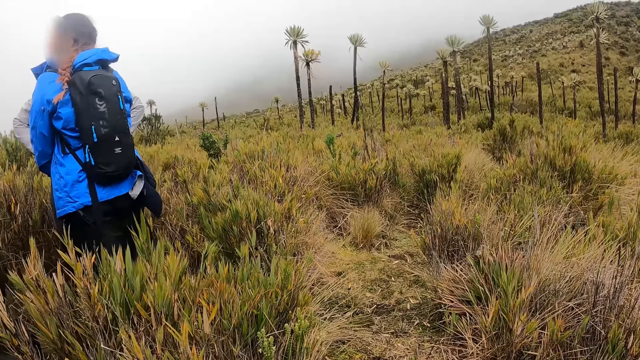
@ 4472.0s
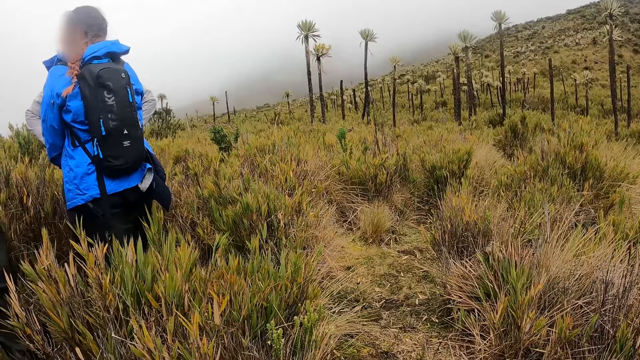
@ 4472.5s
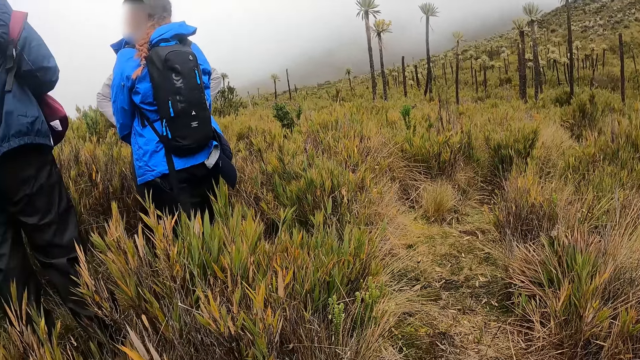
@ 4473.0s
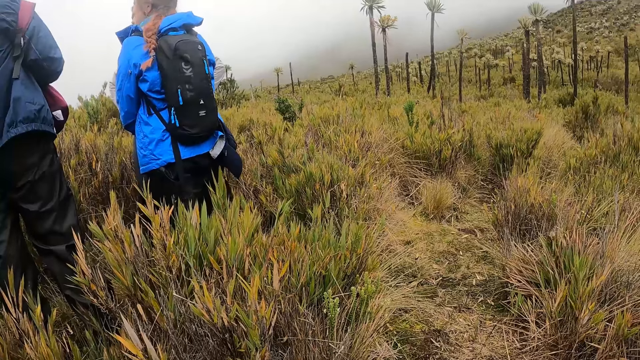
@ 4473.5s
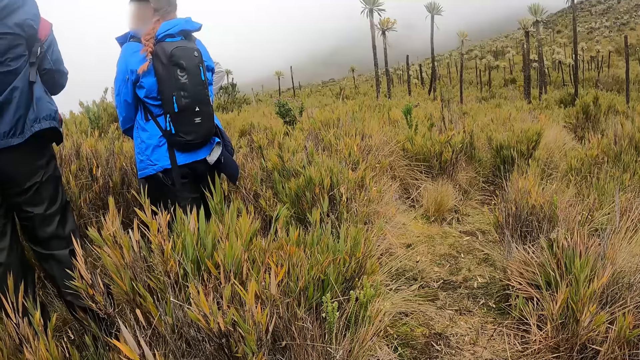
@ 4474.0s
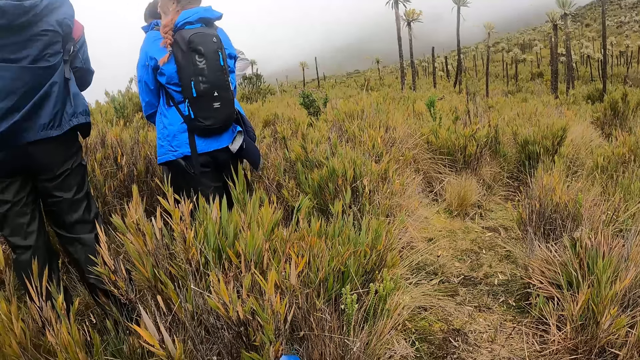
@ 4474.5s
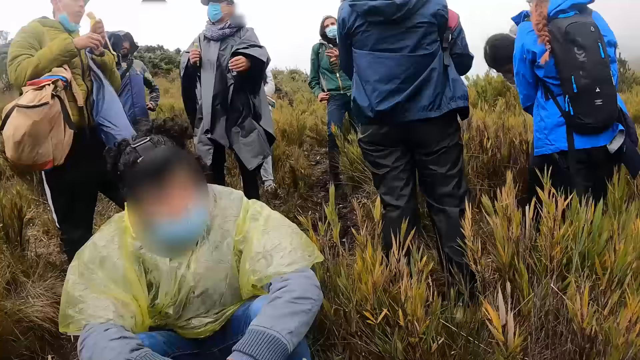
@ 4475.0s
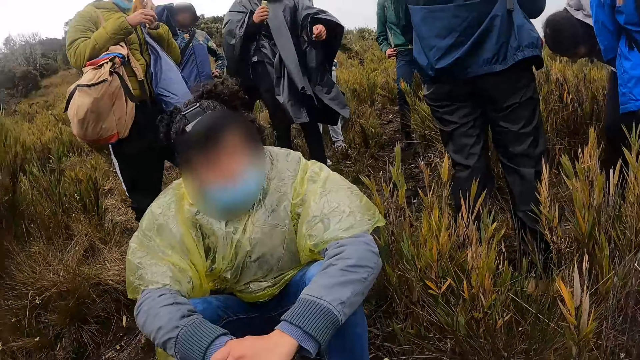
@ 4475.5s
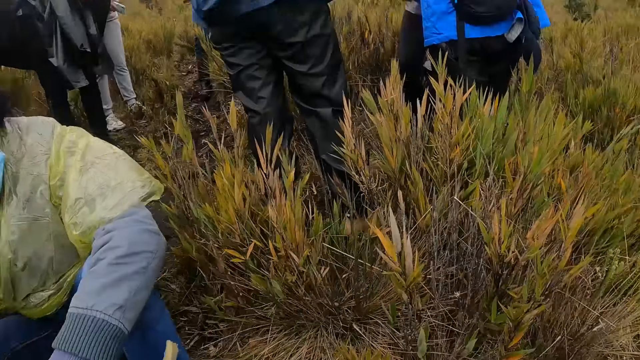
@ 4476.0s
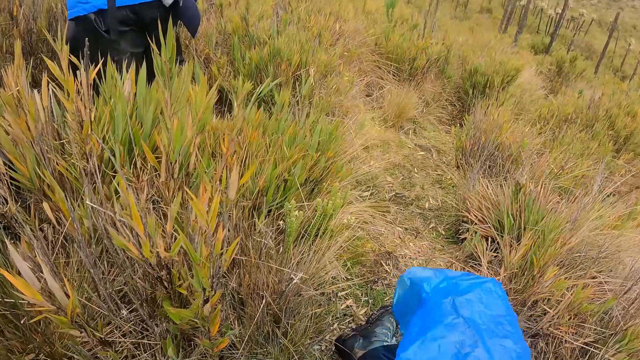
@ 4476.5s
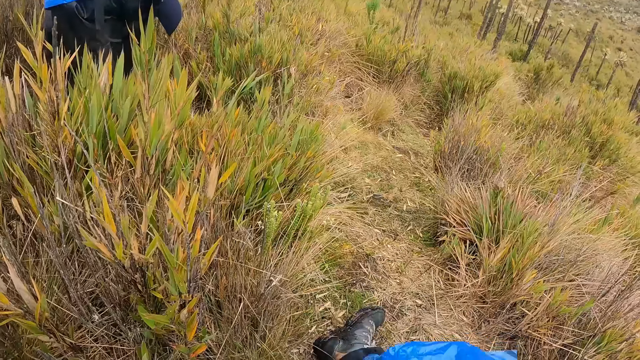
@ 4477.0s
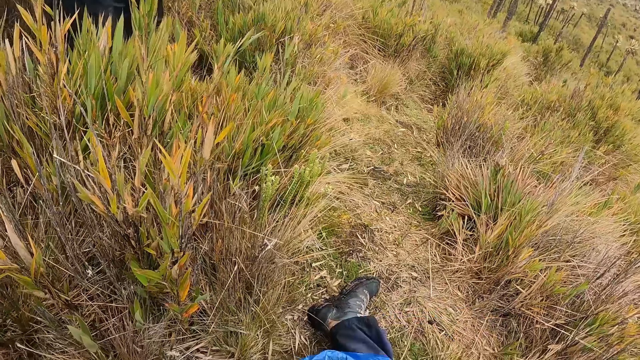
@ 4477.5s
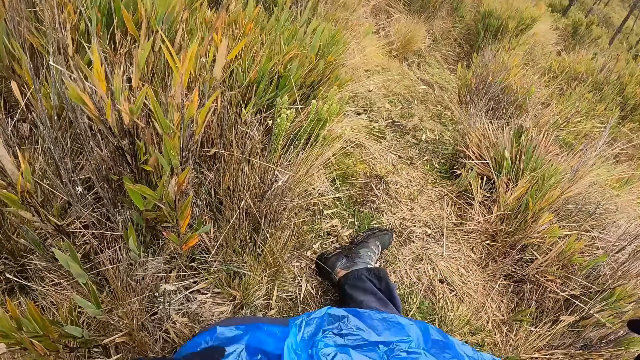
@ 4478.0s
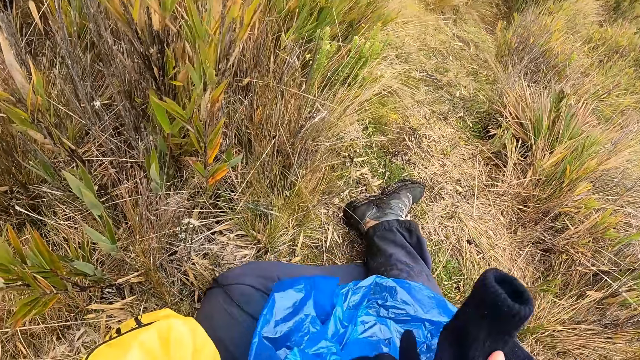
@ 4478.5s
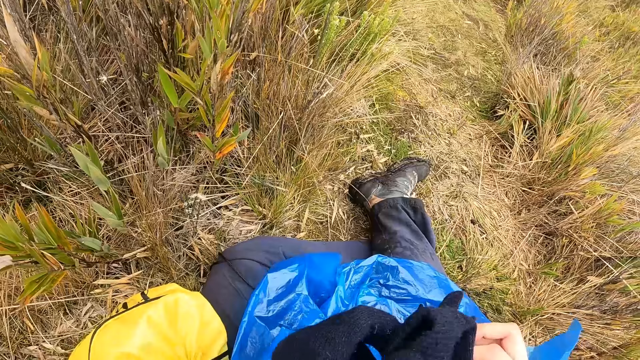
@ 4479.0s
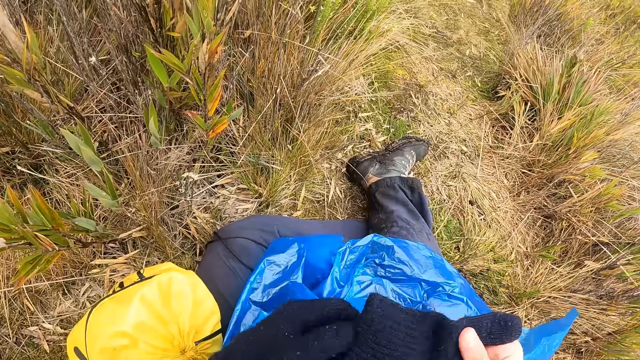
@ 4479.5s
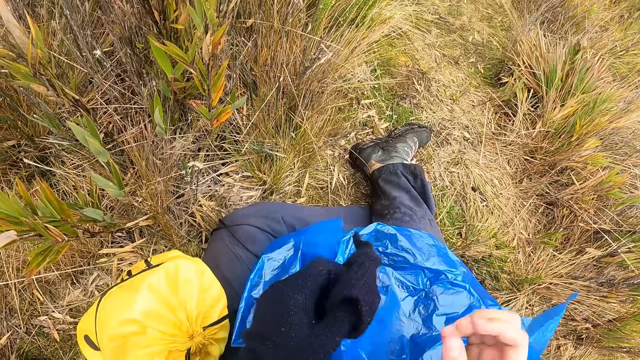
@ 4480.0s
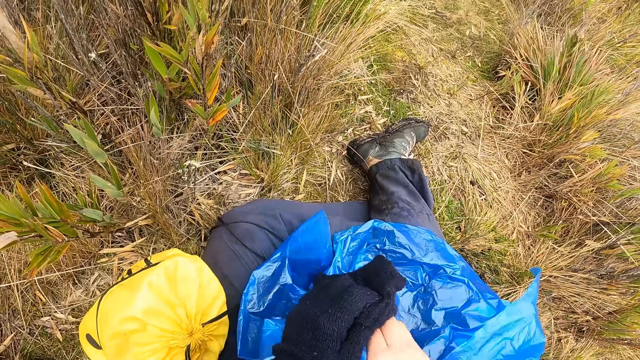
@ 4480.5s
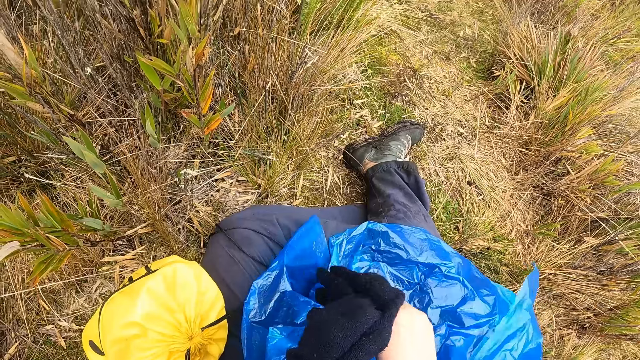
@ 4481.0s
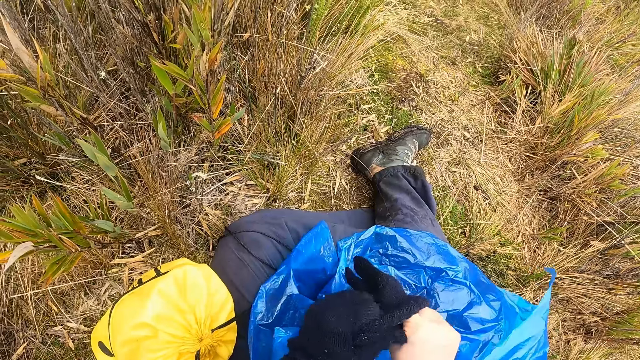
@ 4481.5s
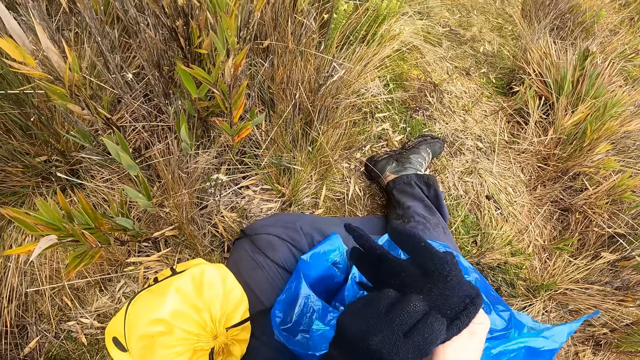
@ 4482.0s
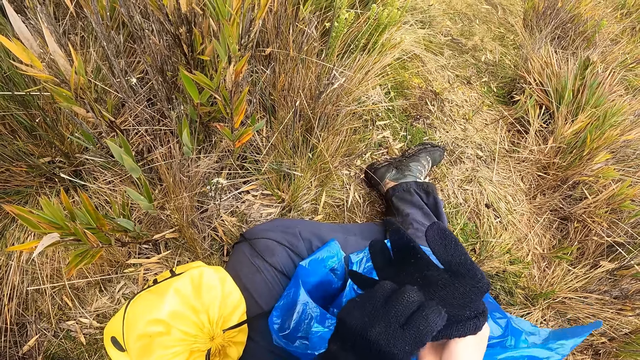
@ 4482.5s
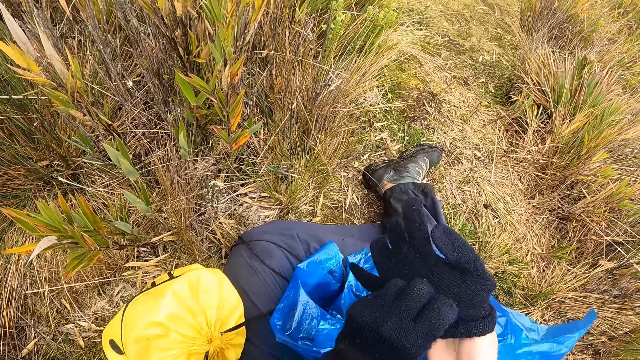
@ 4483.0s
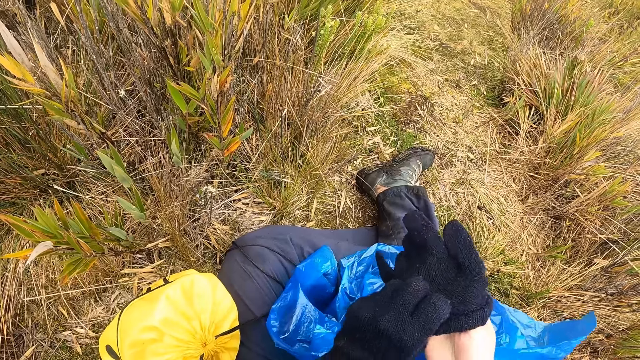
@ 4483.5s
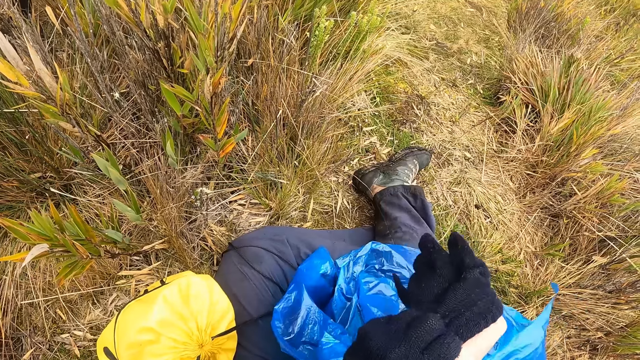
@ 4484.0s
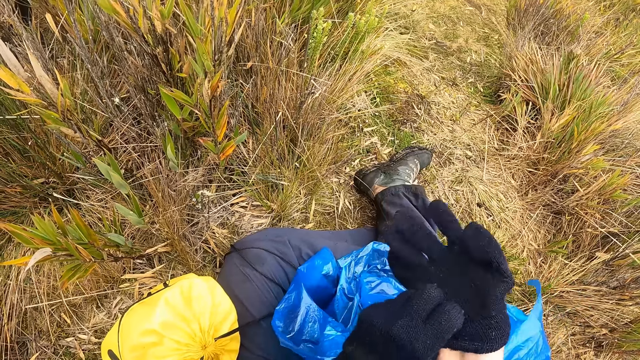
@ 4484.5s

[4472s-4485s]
The camera wearer moves the nylon. She picks up a glove. She wears the glove on her right hand with her left hand.

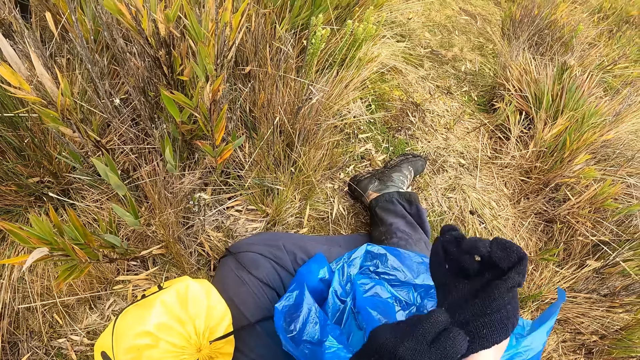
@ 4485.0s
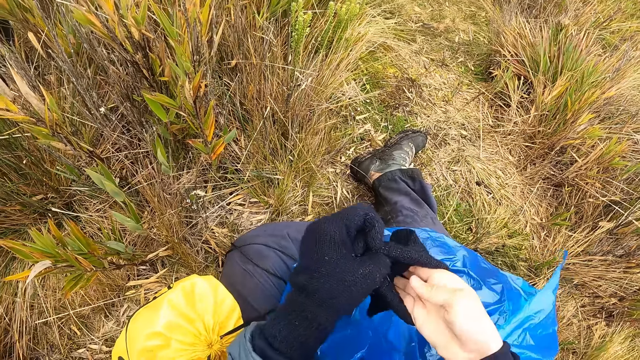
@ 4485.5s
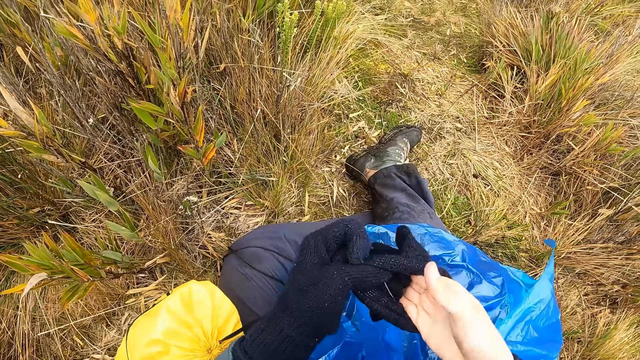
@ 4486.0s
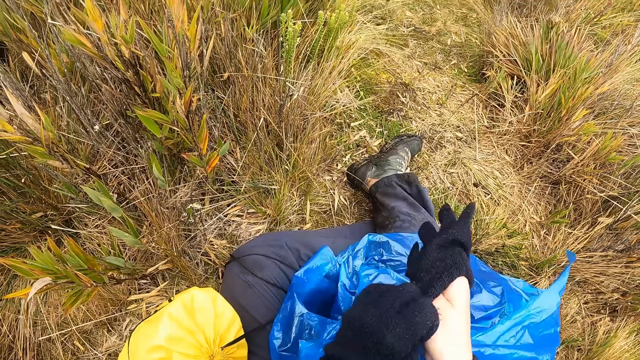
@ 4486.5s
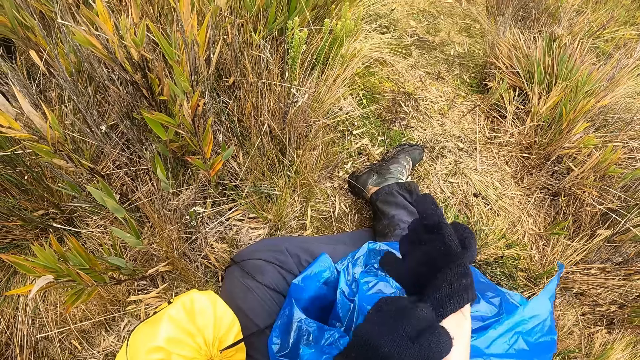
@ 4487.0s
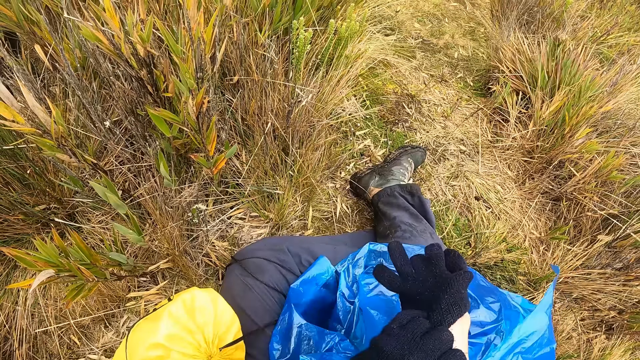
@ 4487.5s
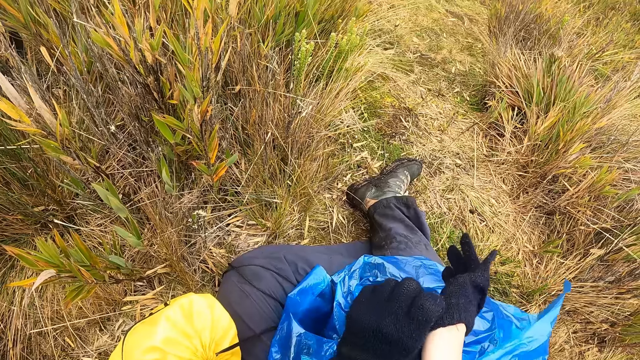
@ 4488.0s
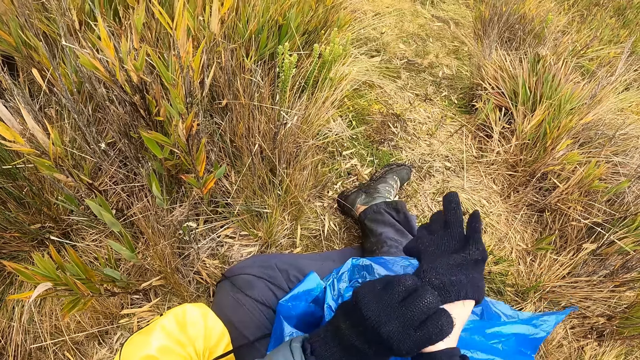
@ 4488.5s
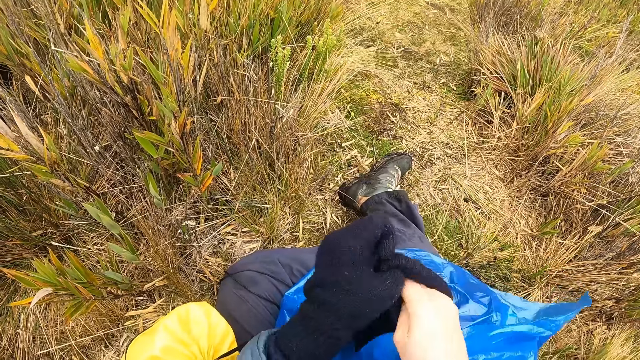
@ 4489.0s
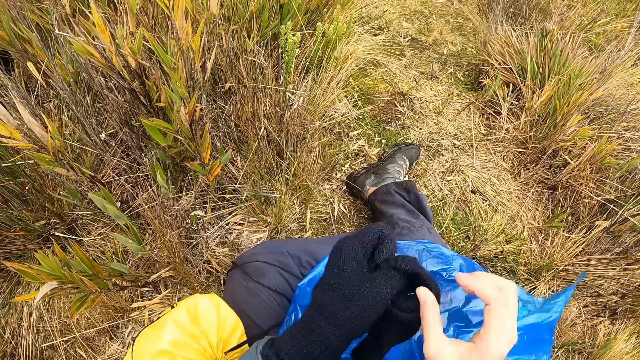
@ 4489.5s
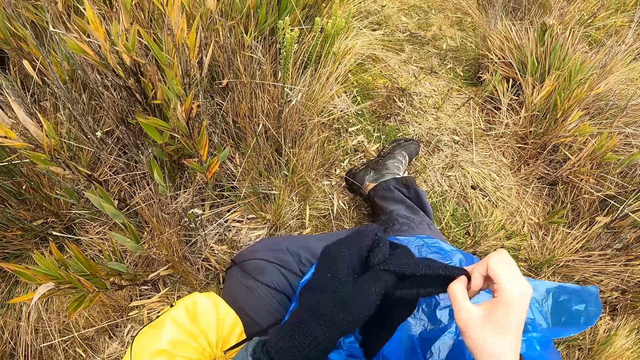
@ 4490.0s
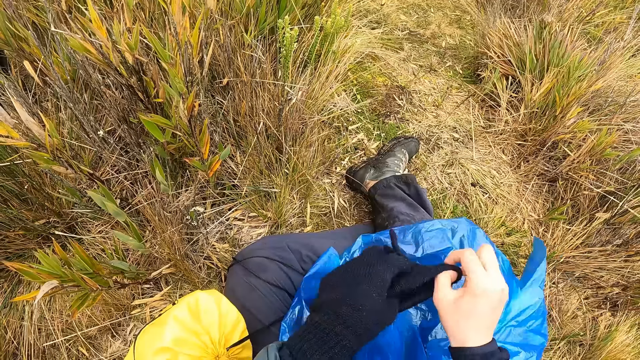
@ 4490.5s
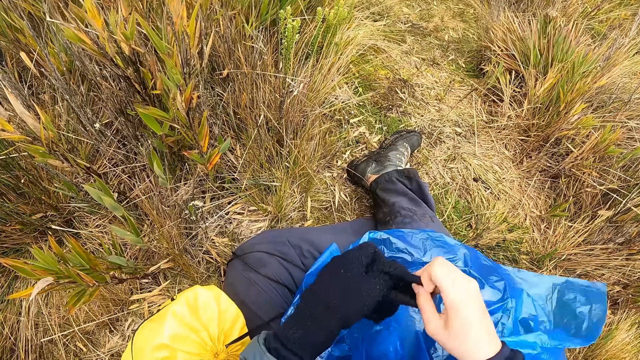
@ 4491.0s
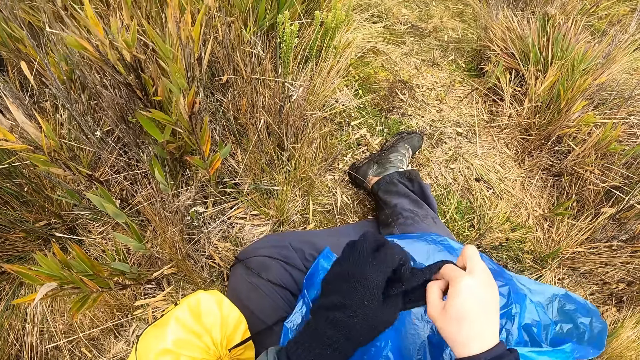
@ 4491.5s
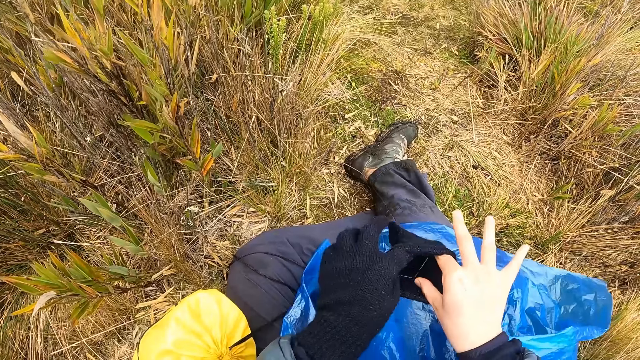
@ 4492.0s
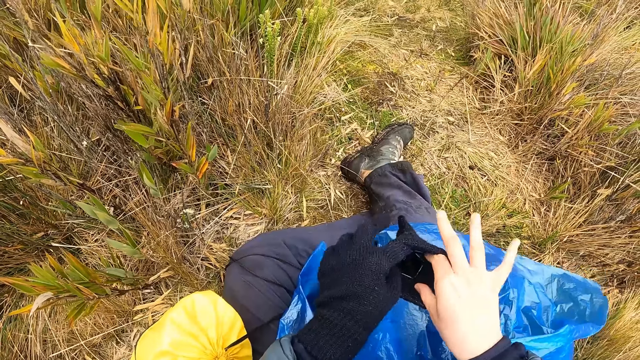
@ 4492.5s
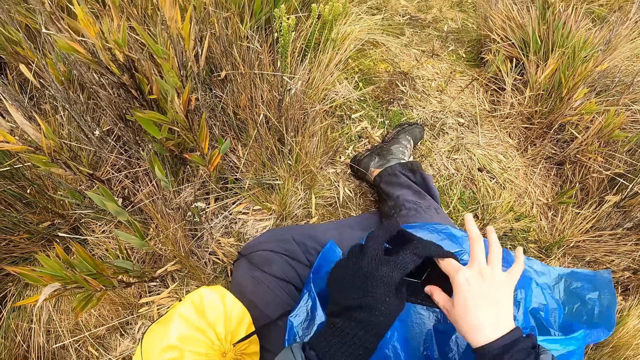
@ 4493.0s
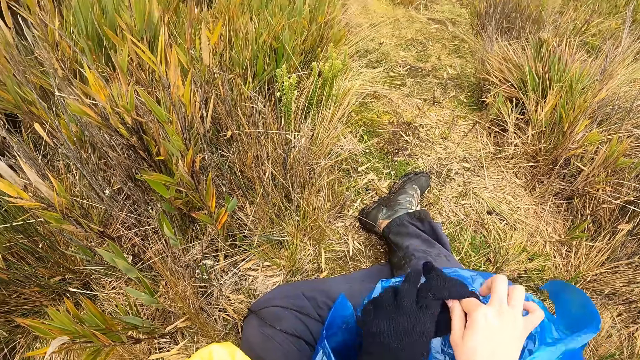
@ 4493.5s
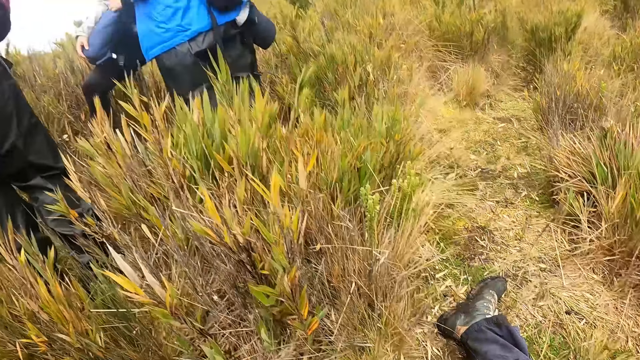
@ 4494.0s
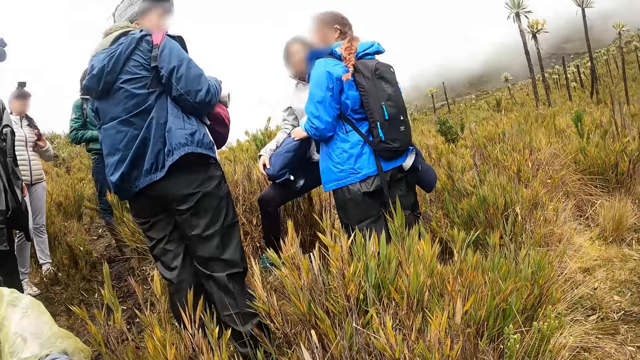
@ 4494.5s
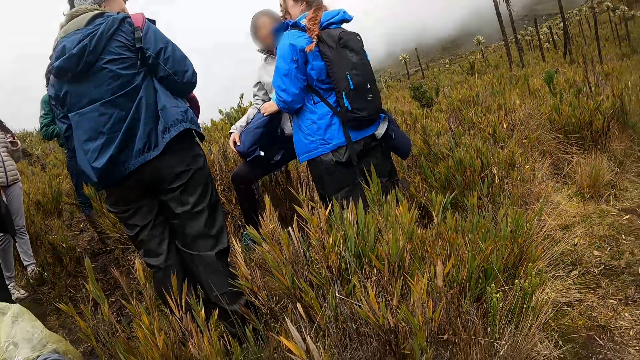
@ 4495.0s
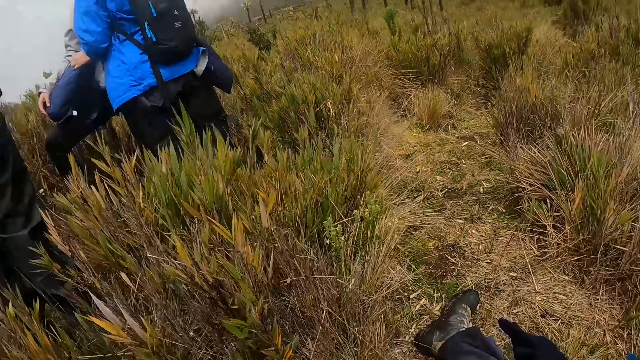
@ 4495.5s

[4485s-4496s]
The camera wearer removes the glove on her right hand with her left hand. She pulls the glove with both hands. She adjusts the glove. She looks around.
